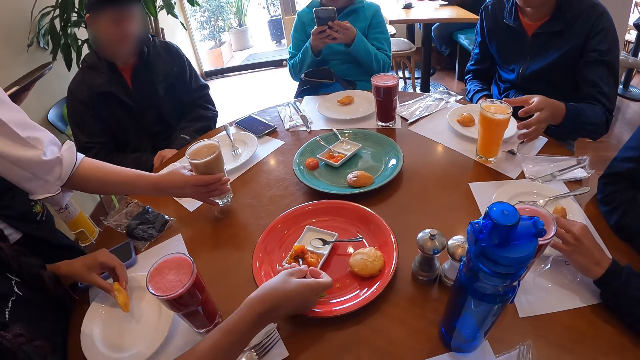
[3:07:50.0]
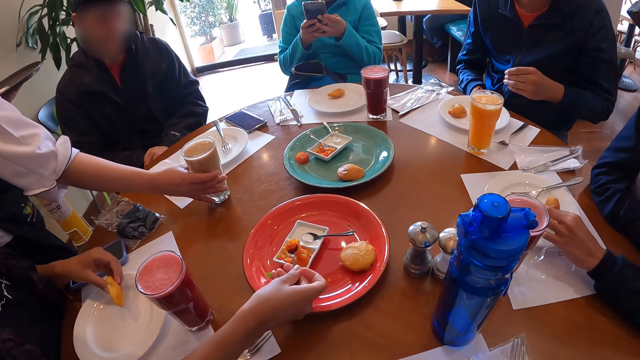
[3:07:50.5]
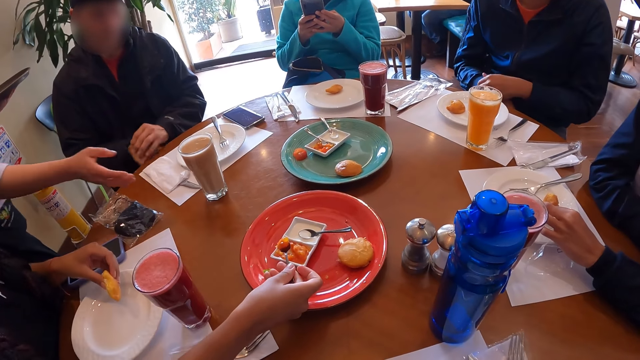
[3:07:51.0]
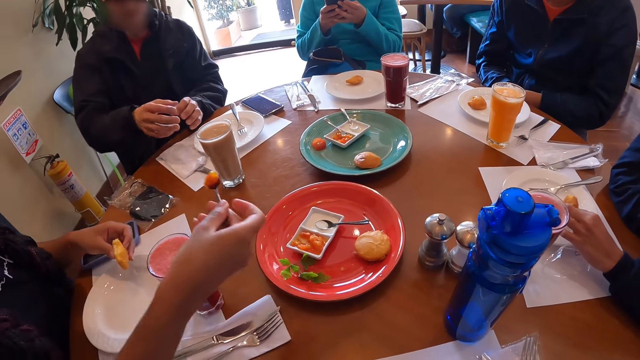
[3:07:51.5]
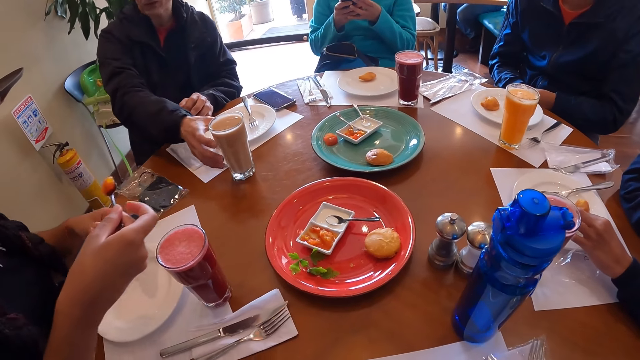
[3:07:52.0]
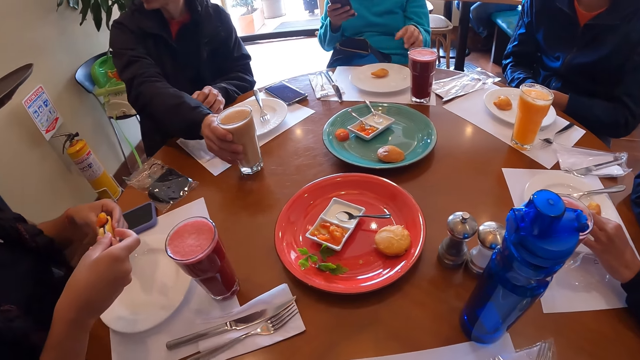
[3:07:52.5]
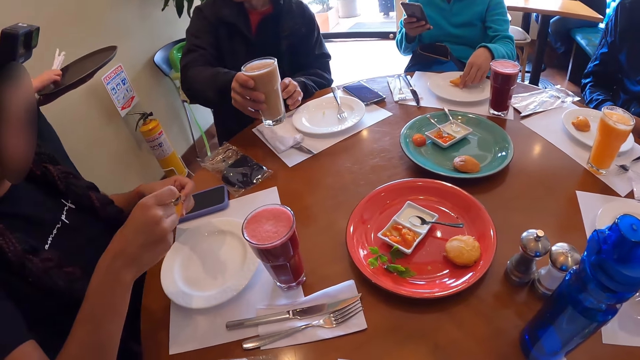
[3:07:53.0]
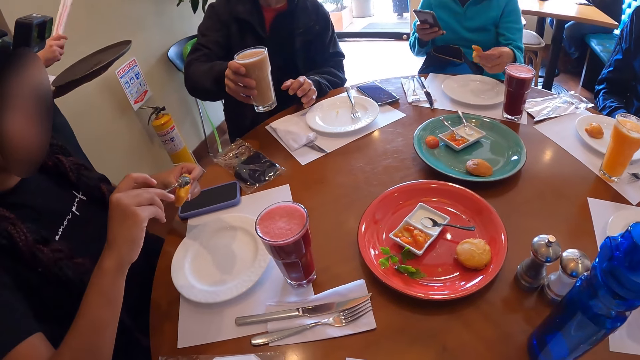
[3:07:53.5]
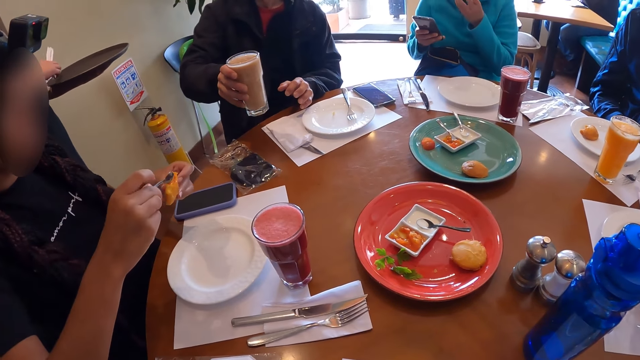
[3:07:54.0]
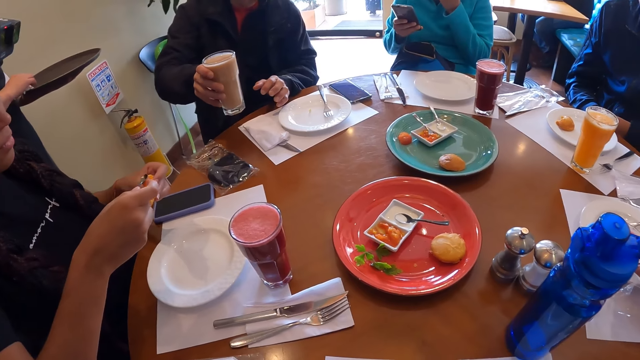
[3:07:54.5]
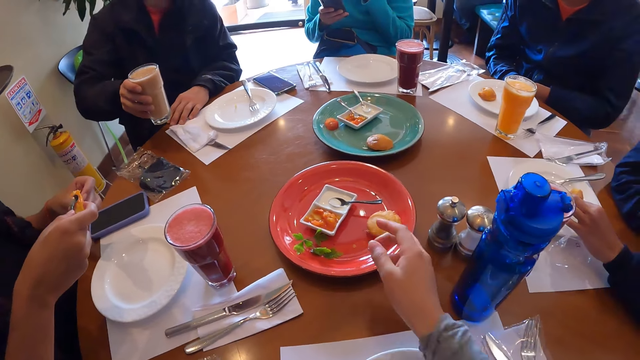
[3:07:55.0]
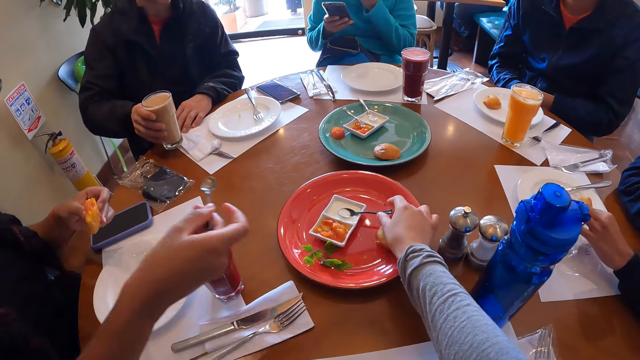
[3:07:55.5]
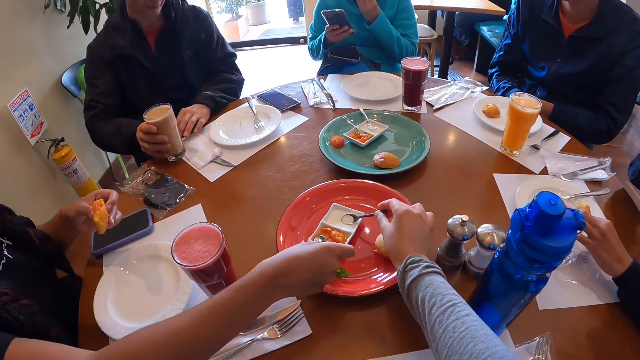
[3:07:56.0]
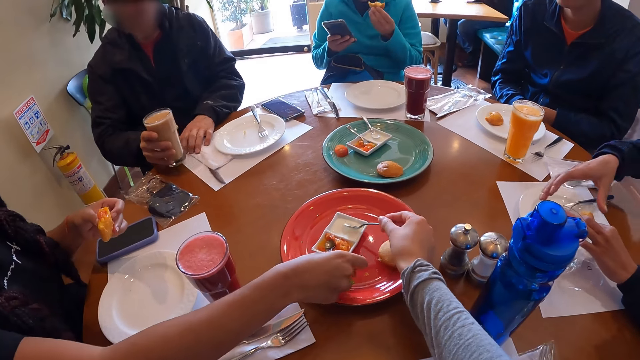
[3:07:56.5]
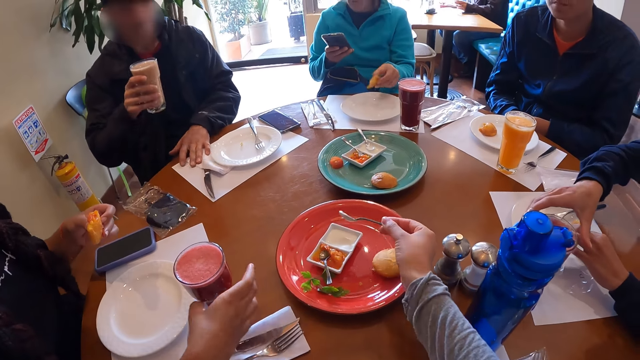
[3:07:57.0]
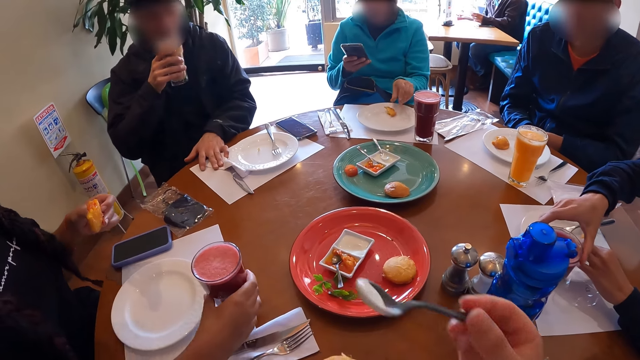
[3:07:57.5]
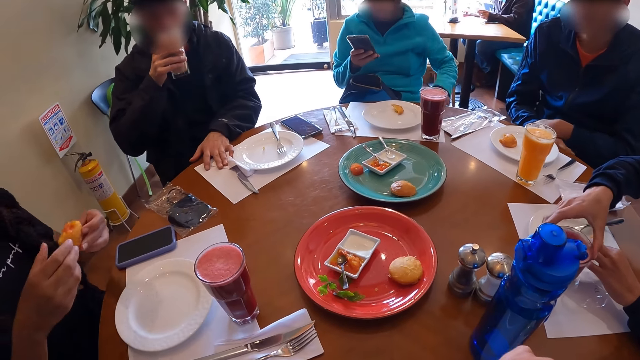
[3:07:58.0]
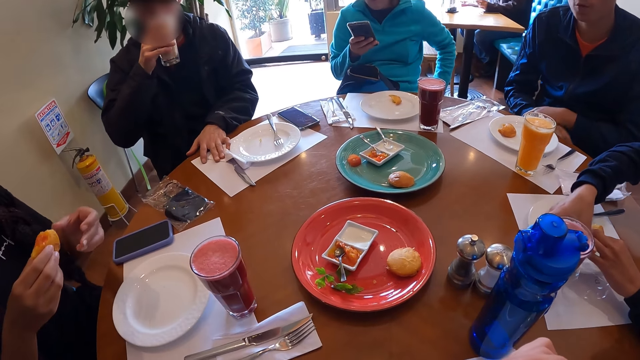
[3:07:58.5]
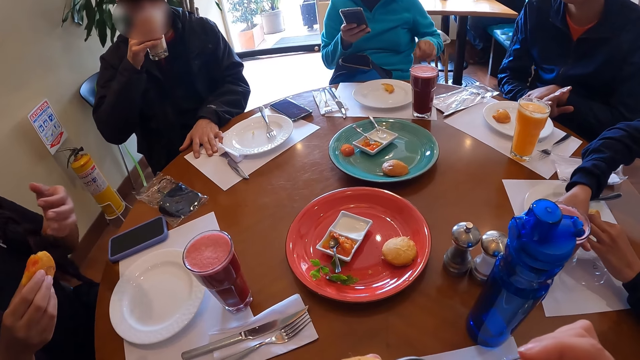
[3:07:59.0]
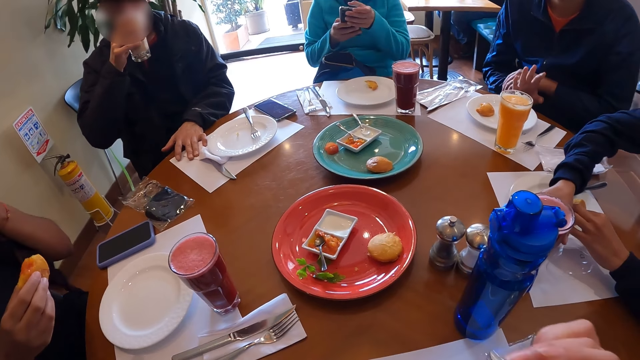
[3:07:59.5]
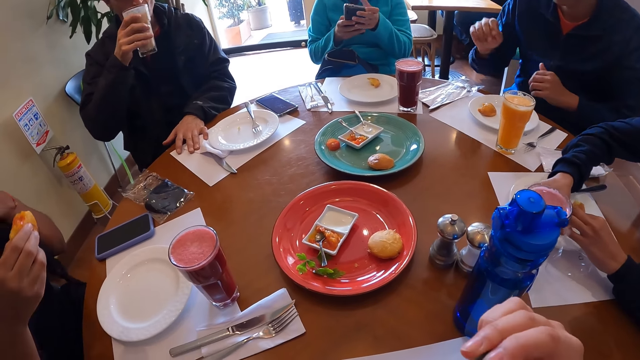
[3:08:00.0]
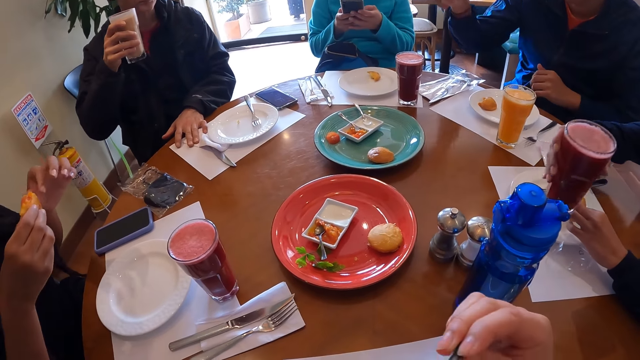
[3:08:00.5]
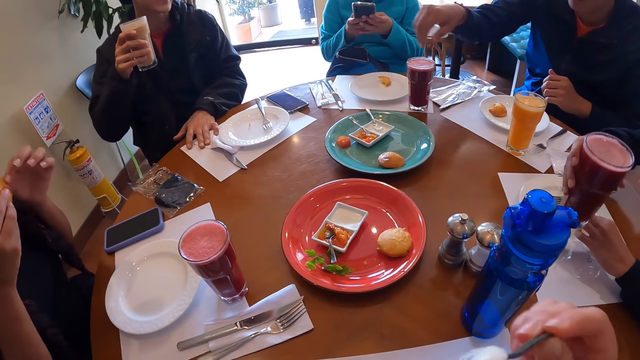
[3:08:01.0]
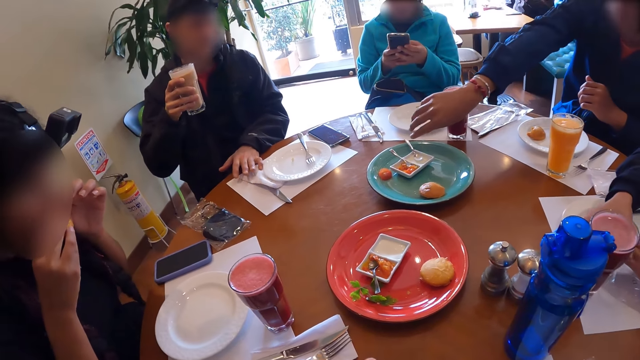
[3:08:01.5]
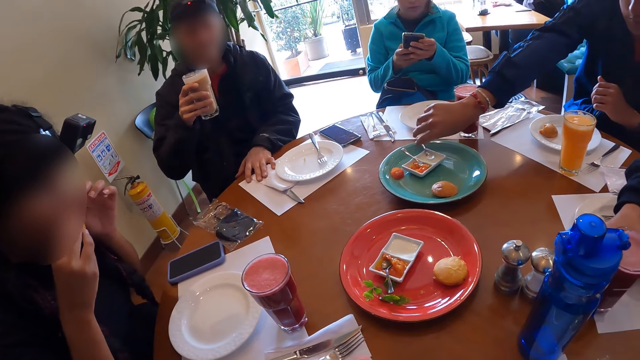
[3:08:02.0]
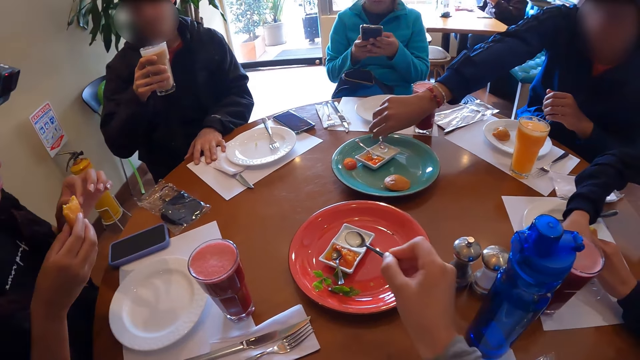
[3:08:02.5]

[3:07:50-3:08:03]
A waiter puts a glass of juice on the table with his right hand. A man rubs the fingers on his left hand together. A woman takes the sauce. Another man takes the glass of juice on the table with his right hand. The waiter takes straws from a plate in his left hand with his right hand. The woman puts the baked beans from the spoon on the dough ball in her left hand with her right hand. Another woman takes the dough ball from the plate with her left hand. The waiter puts the straws on the plate in his left hand with his right hand. The camera wearer takes the spoon in the plate with her right hand. The other man puts the glass of juice on the table with his right hand and takes the glass of juice from the table with his right hand. The camera wearer scoops mayonnaise from the plate with the spoon in her right hand. The first woman puts the spoon in the plate with her right hand. The other man shifts the paper towel on the table with his left hand. A third woman holds the glass of juice on the table with her right hand. The first woman touches the glass of juice on the table with her right hand. The second woman puts the dough ball on the plate with her left hand. The other man drinks the juice in the glass in his right hand. The first woman takes the dough ball in her left hand with her right hand. The third woman takes the glass of juice from the table with her right hand. The second woman operates her phone with both hands. The first woman takes a bite of the dough ball in both hands. The third woman puts the glass of juice on the table with her right hand. The first man takes the spoon in the plate with his right hand.

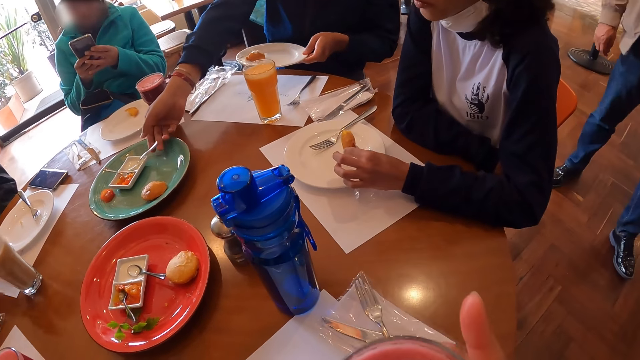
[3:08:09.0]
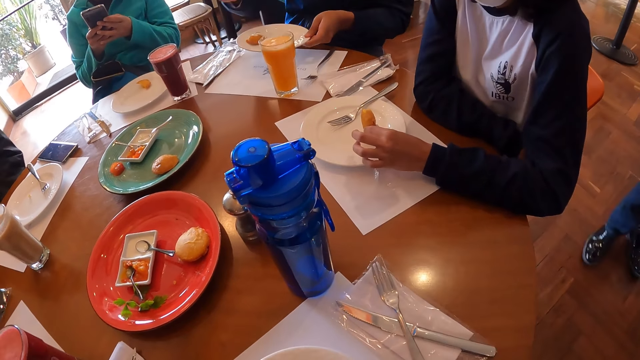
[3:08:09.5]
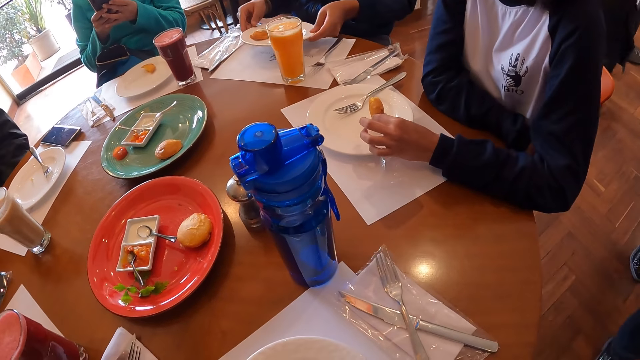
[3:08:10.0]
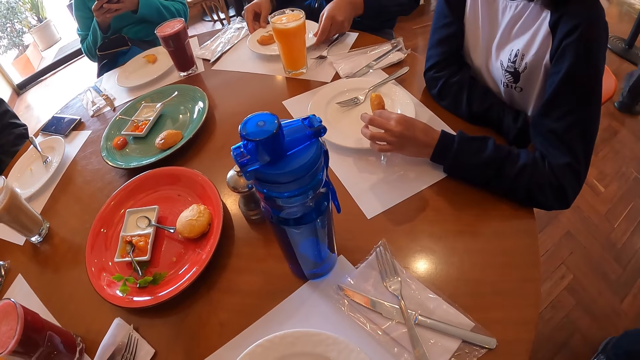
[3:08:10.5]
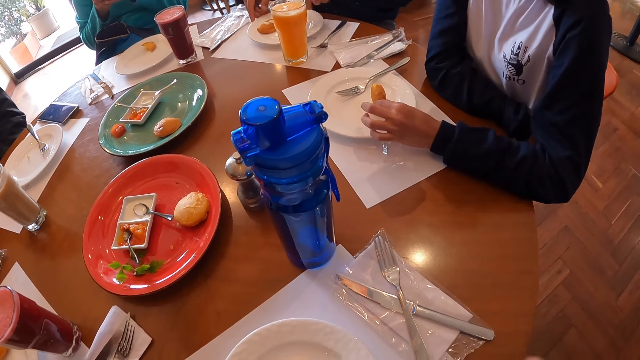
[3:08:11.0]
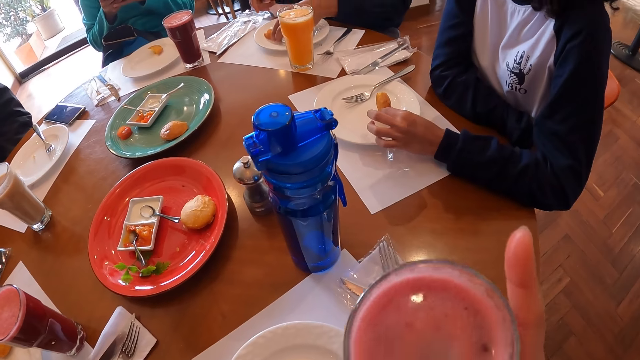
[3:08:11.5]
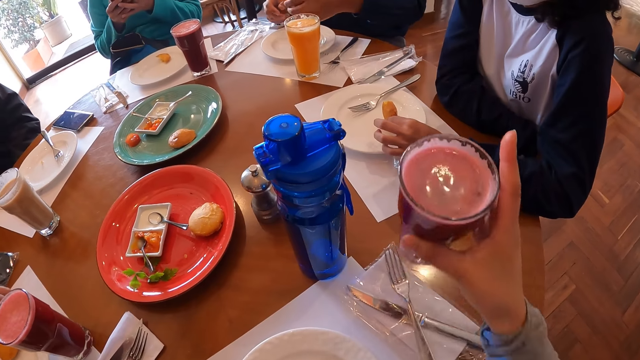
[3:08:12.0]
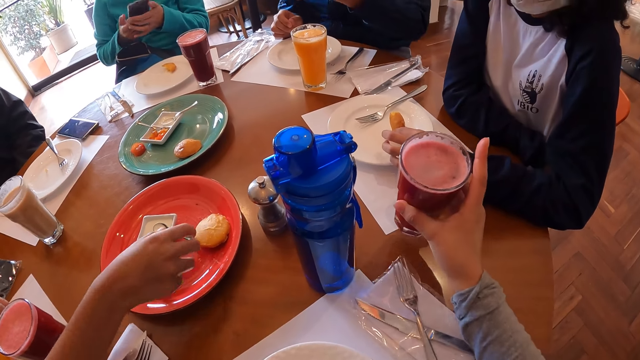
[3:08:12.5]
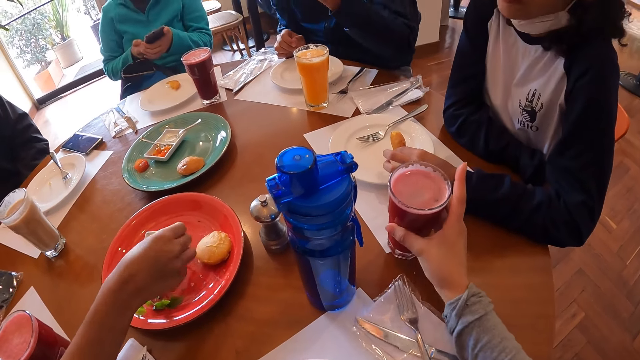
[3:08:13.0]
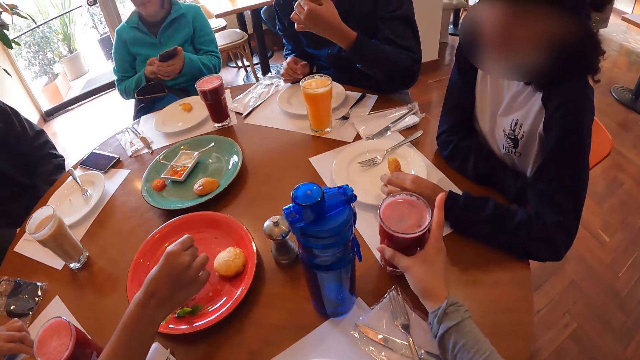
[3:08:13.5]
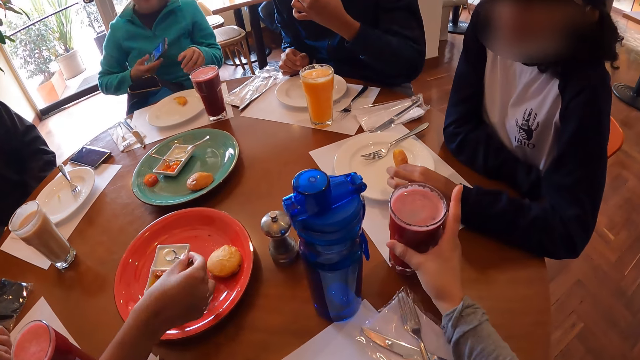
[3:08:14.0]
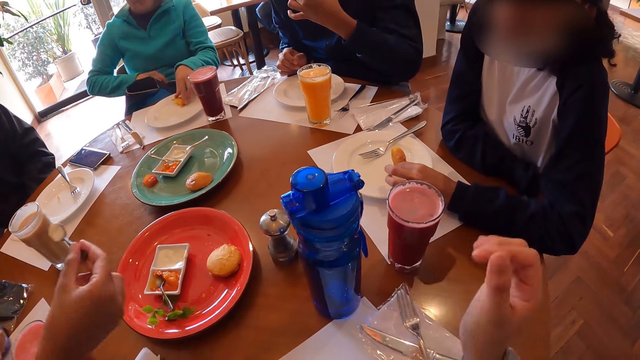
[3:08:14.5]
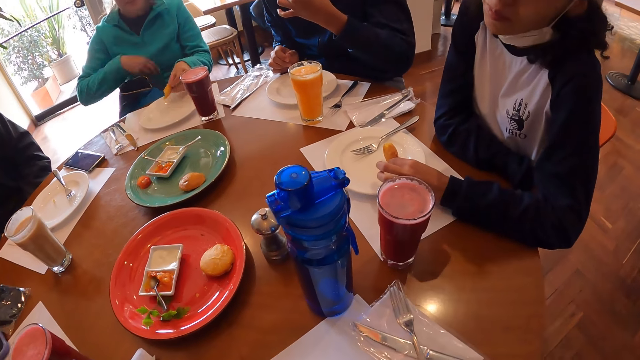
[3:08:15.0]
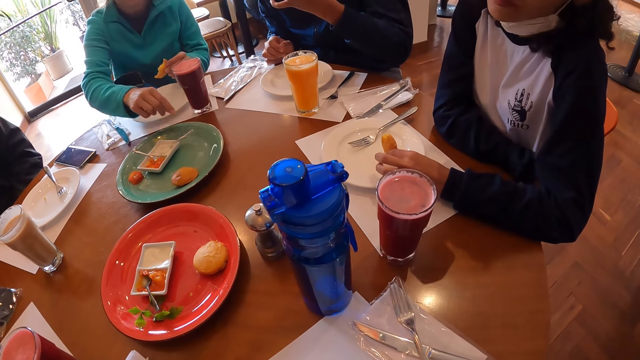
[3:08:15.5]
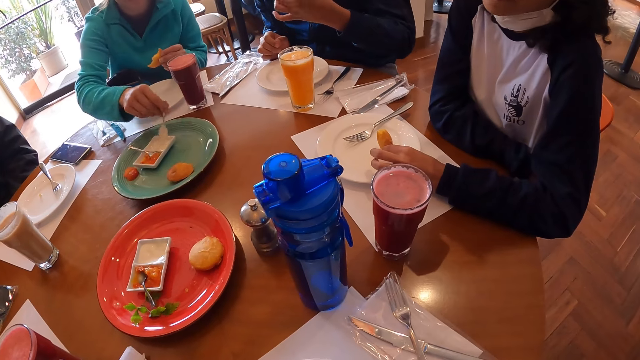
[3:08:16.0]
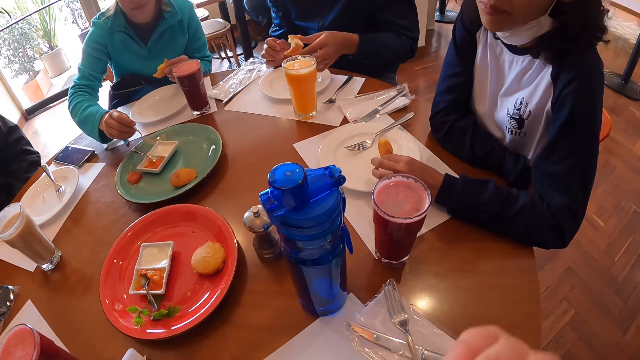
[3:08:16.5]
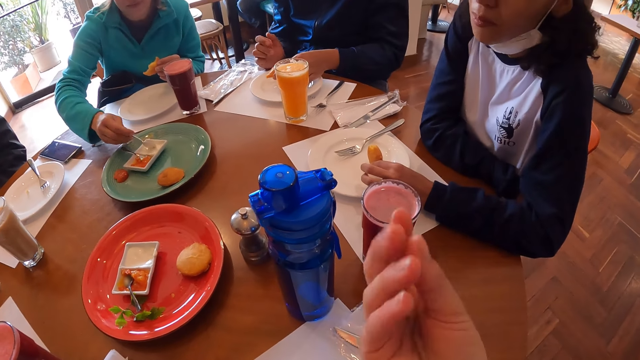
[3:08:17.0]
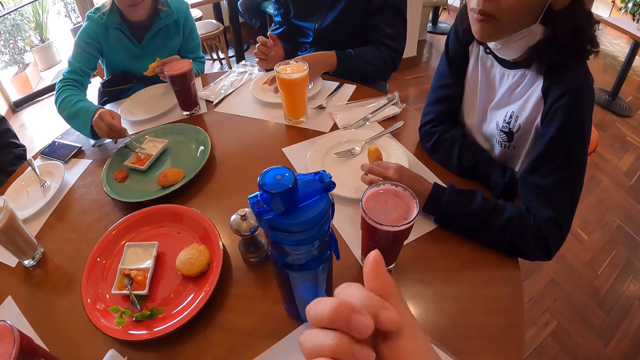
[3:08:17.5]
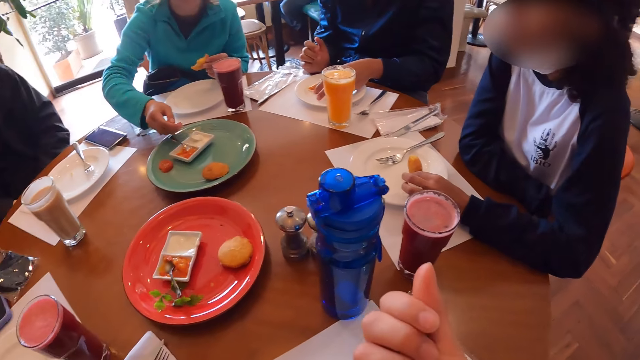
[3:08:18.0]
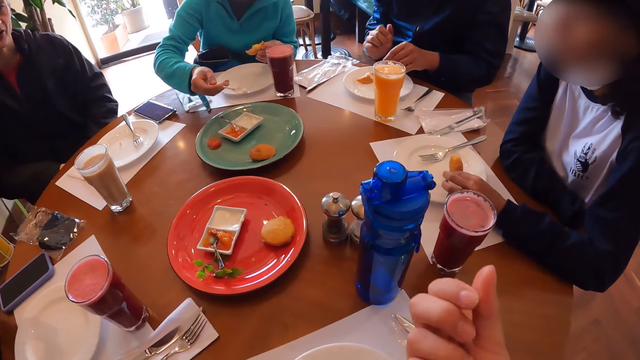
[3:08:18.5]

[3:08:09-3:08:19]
A man holds the plate with both hands. The camera wearer sips the drink. The man puts the plate on the table with both hands and takes the dough ball on the plate with his left hand. The camera wearer puts the glass of juice on the table with her right hand. A woman takes the spoon on the plate with her right hand and scoops mayonnaise from the plate with the spoon in her right hand. Another woman puts her phone into the bag on her lap with her right hand, takes the dough ball on the plate with her left hand, takes the spoon on the plate with her right hand and scoops mayonnaise from the plate with the spoon in her right hand. The camera wearer rubs the fingers of her right hand together. The man puts the dough ball on the plate with his left hand.
